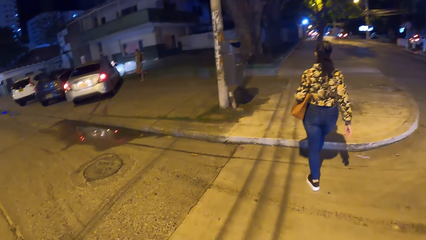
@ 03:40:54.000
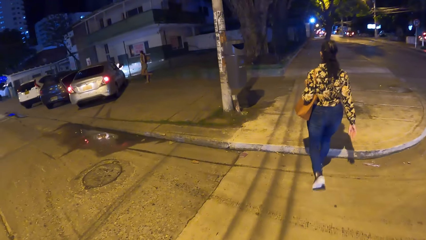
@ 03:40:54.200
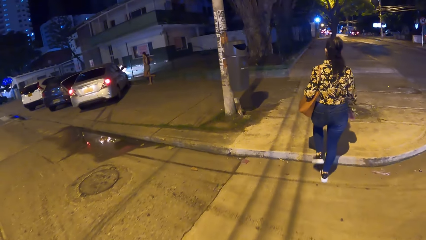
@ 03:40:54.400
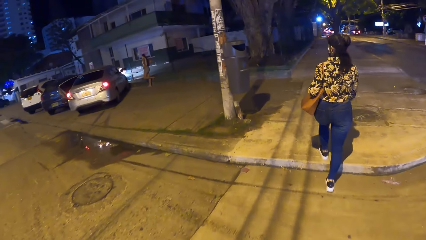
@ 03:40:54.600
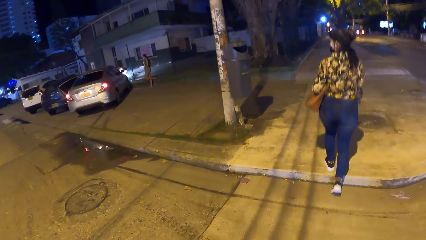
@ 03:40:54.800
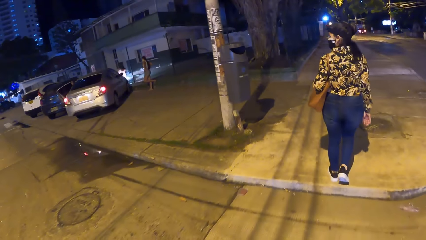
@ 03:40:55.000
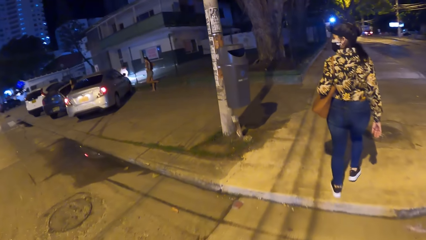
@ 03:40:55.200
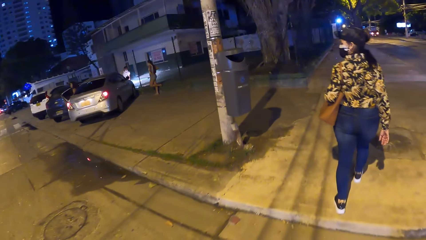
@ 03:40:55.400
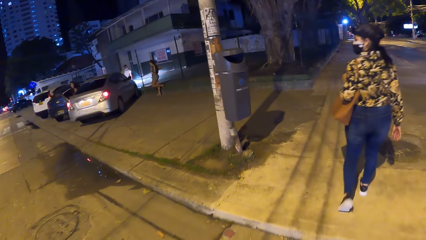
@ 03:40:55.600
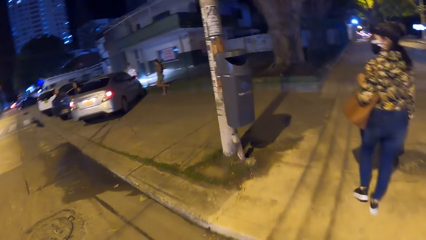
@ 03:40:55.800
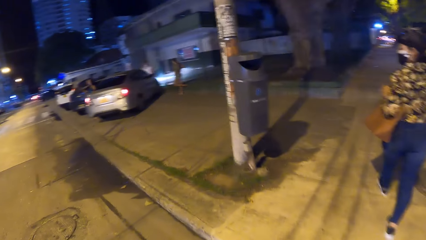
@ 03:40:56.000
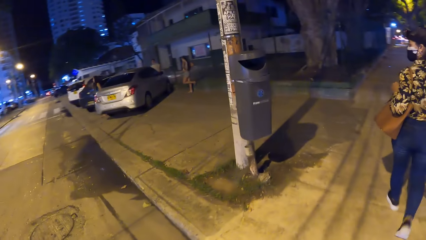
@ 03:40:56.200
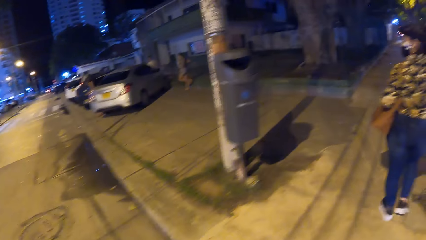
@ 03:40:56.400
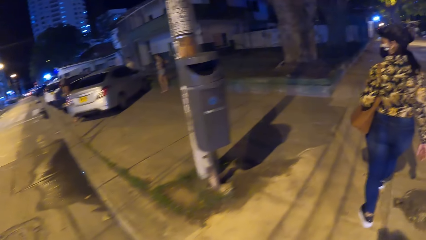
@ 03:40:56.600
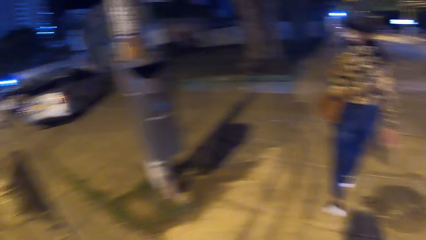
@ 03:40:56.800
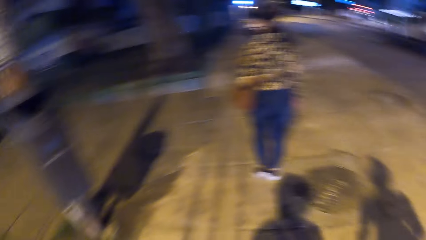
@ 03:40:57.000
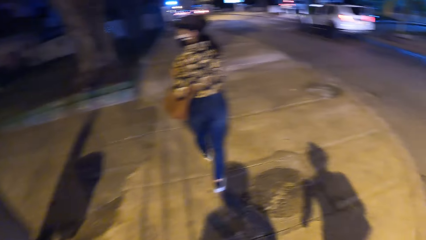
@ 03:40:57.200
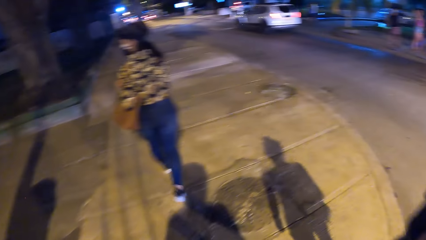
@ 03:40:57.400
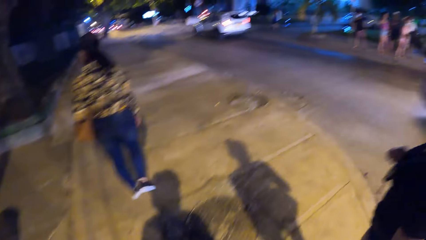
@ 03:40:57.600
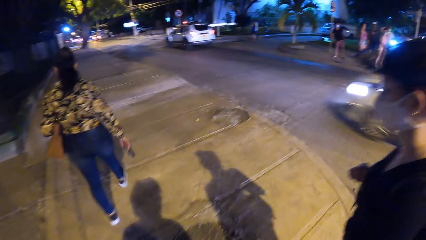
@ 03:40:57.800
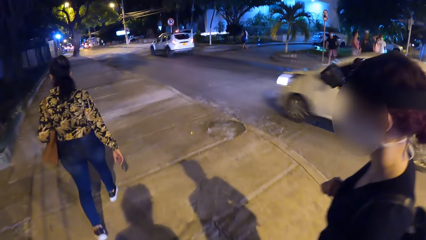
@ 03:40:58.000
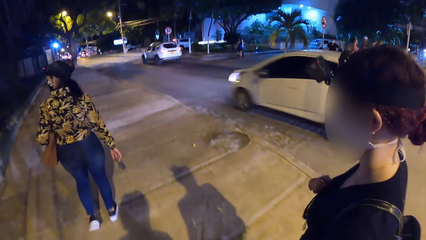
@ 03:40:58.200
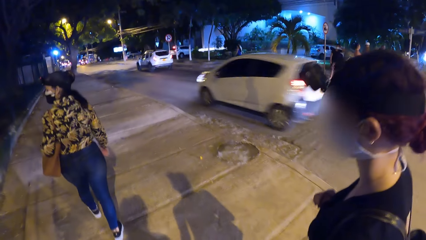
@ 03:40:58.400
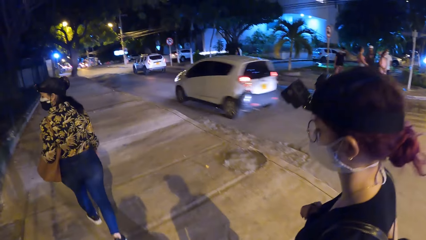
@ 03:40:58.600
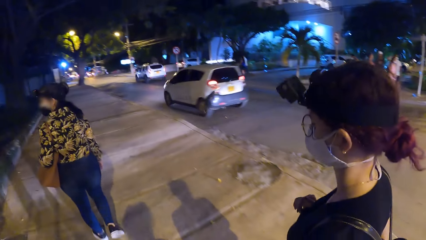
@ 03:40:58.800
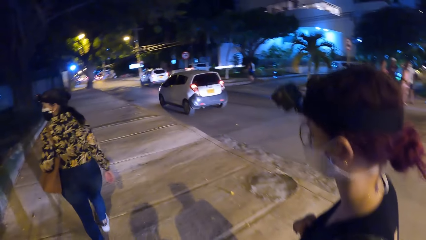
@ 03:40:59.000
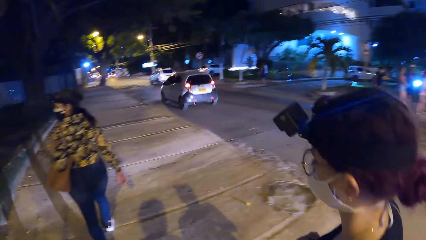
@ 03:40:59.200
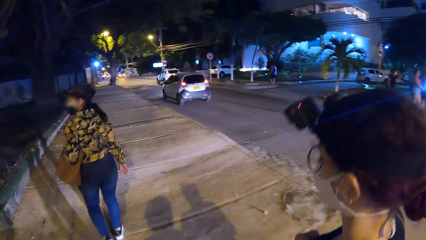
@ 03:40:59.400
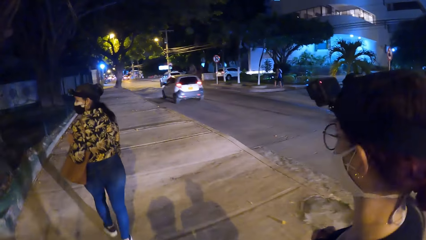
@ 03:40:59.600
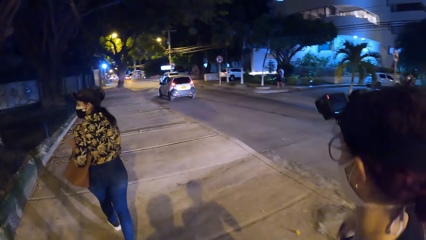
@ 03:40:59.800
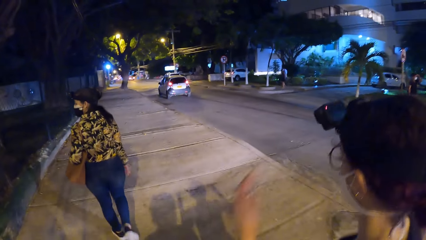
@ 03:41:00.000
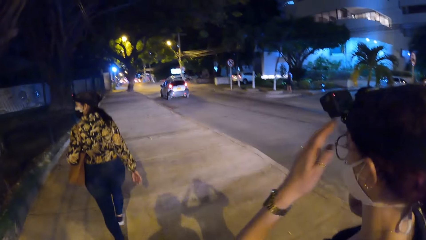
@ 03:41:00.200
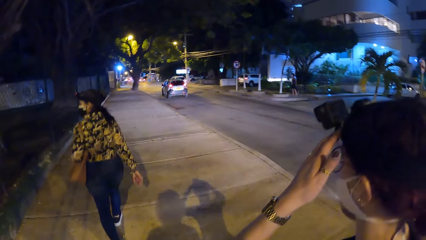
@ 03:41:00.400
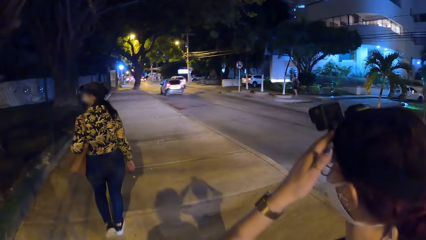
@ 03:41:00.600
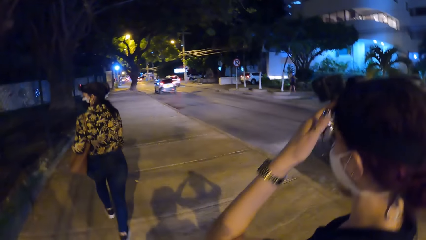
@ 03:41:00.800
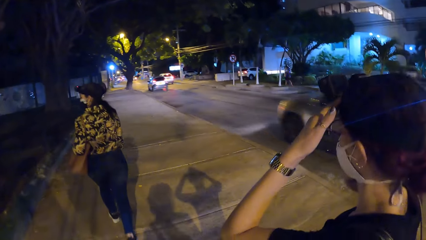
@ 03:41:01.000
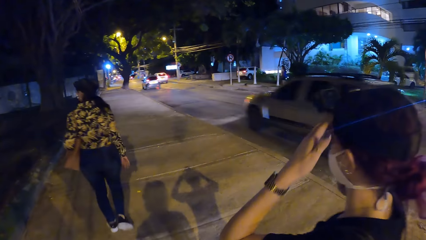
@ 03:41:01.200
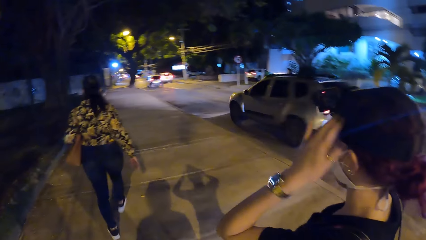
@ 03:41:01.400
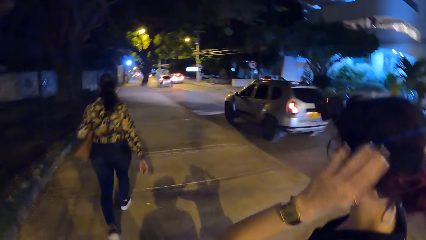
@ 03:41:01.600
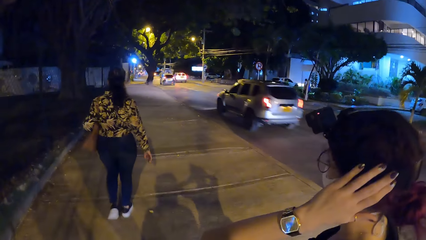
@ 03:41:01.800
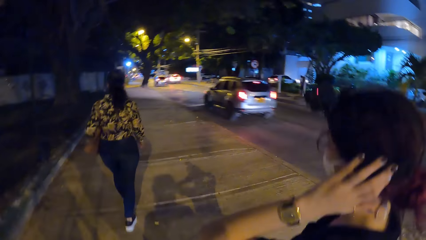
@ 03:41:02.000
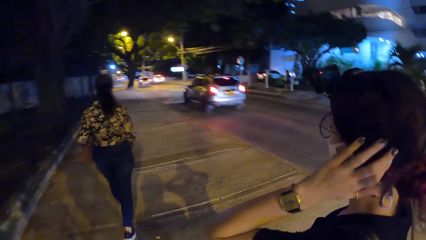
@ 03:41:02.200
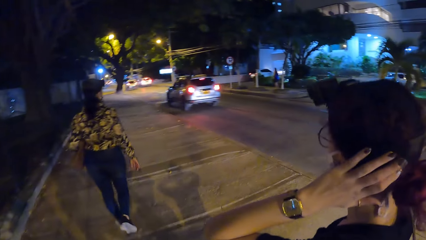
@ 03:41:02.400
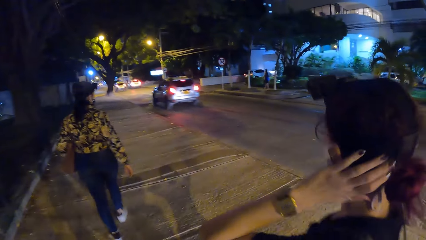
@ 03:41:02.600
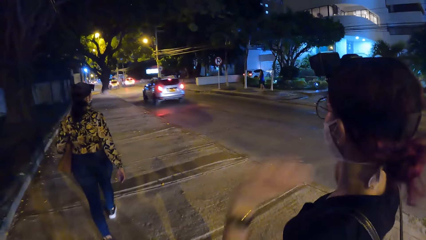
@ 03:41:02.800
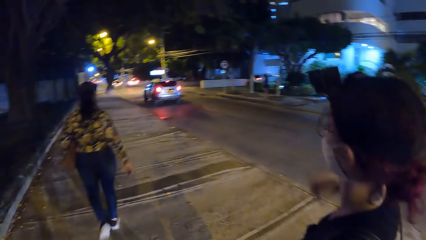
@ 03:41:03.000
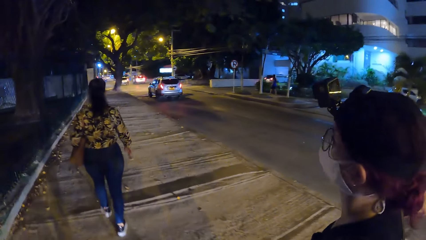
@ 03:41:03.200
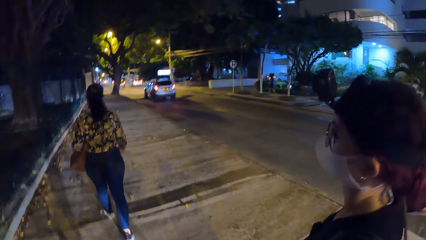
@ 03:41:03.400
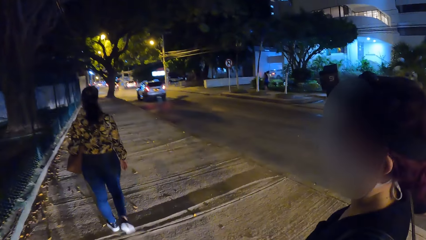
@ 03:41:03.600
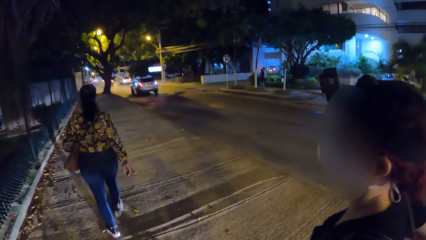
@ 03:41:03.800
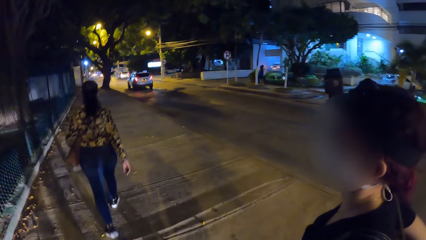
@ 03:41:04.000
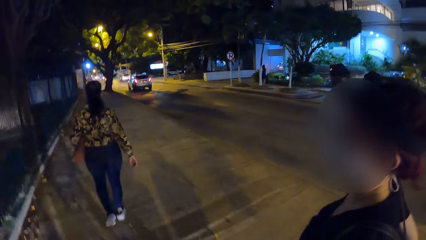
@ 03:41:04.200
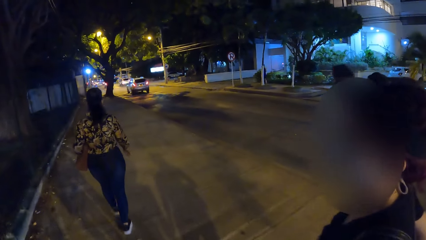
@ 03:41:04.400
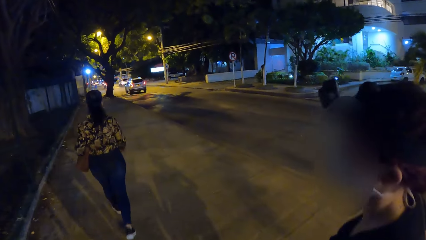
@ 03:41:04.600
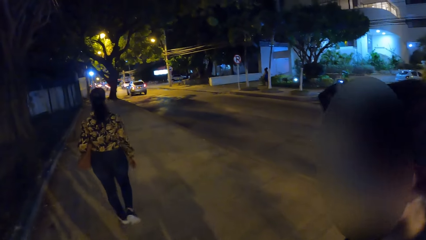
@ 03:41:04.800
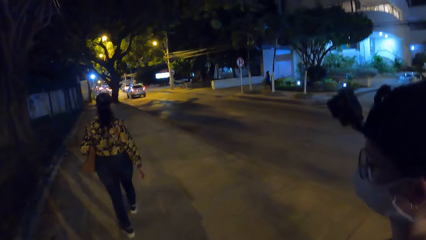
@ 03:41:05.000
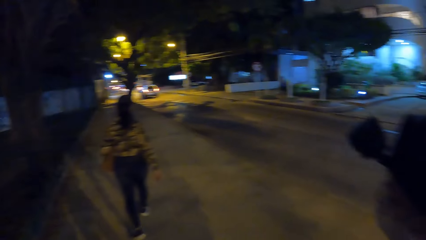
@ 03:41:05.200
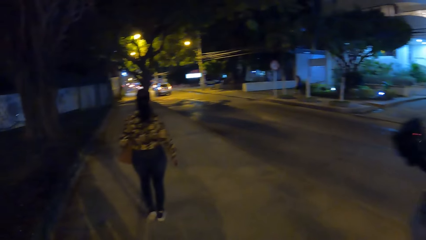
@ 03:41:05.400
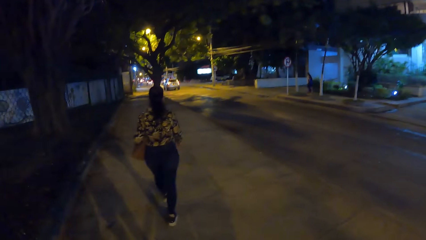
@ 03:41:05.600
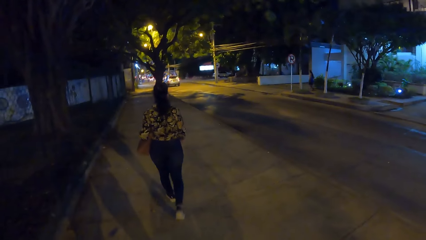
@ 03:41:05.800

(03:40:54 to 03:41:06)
The camera wearer and a woman walk on the pavement. The woman adjusts a camera on her head with her hands.

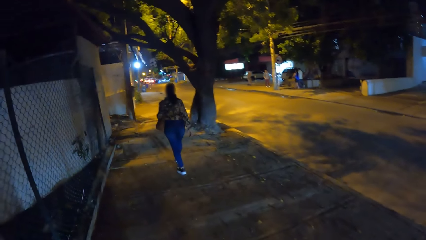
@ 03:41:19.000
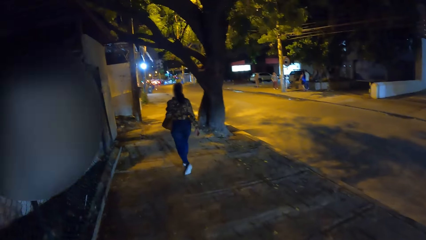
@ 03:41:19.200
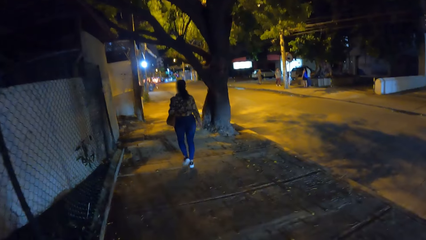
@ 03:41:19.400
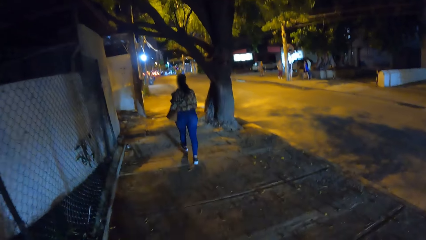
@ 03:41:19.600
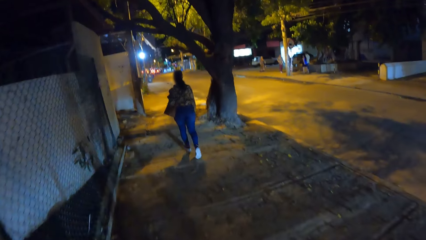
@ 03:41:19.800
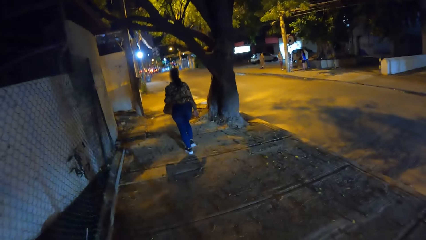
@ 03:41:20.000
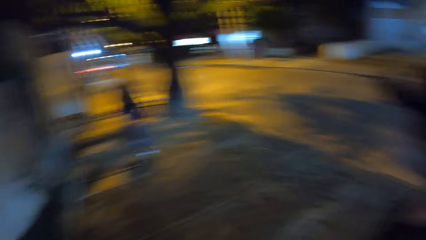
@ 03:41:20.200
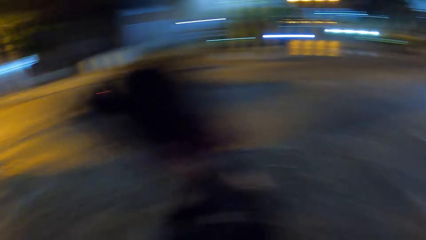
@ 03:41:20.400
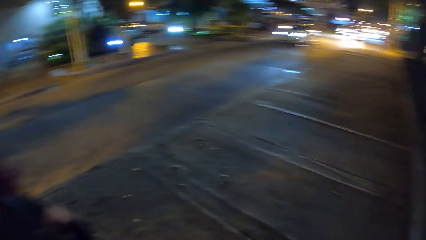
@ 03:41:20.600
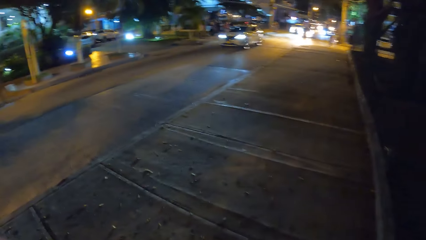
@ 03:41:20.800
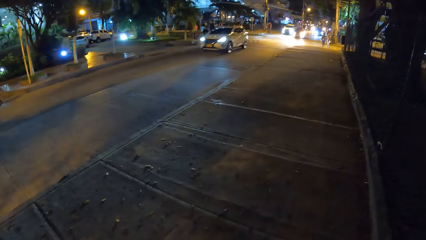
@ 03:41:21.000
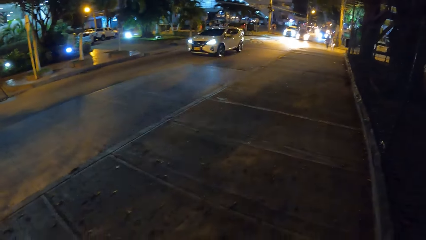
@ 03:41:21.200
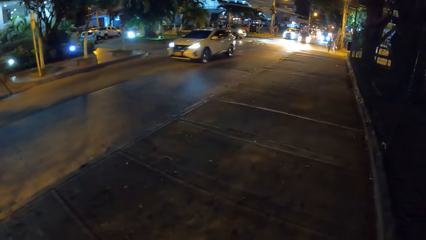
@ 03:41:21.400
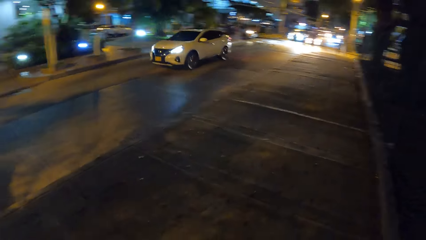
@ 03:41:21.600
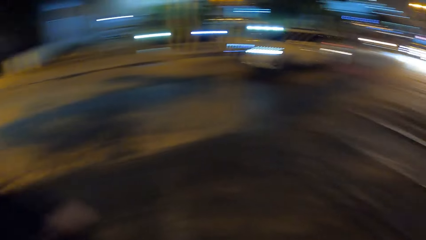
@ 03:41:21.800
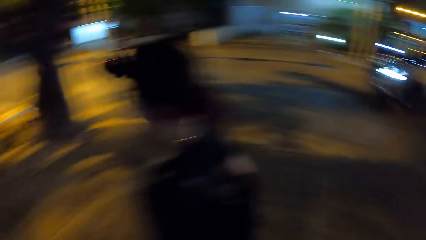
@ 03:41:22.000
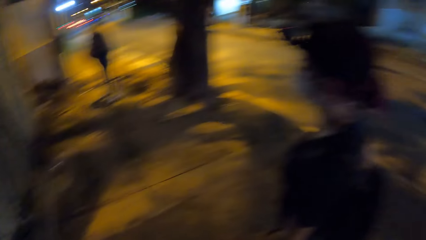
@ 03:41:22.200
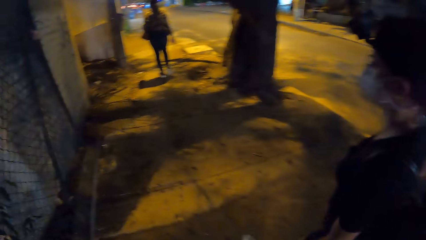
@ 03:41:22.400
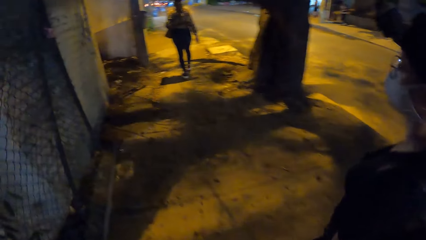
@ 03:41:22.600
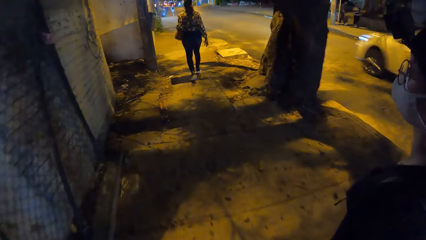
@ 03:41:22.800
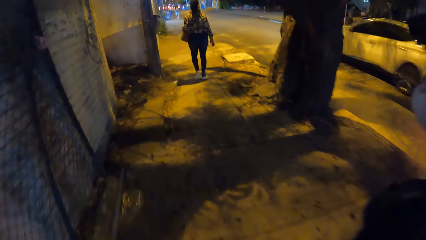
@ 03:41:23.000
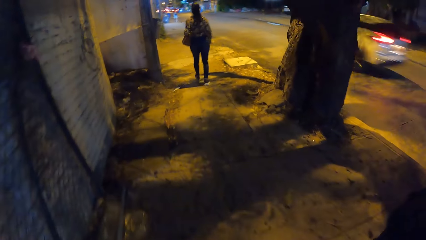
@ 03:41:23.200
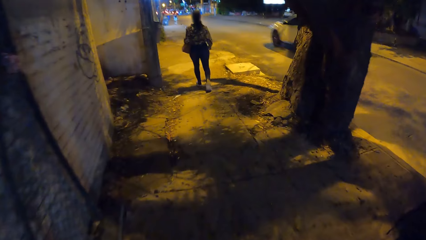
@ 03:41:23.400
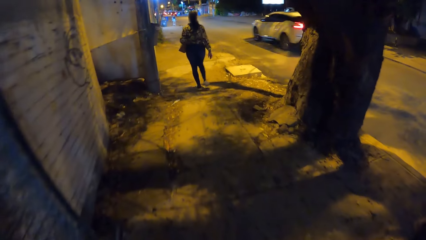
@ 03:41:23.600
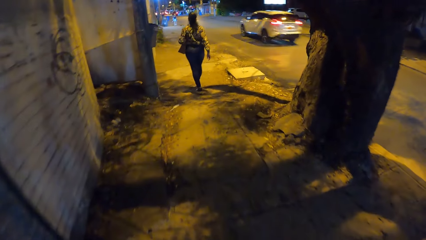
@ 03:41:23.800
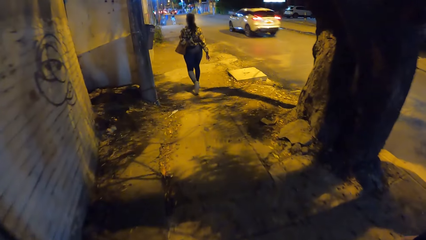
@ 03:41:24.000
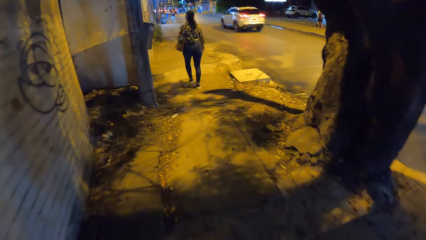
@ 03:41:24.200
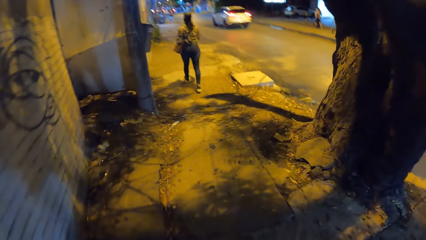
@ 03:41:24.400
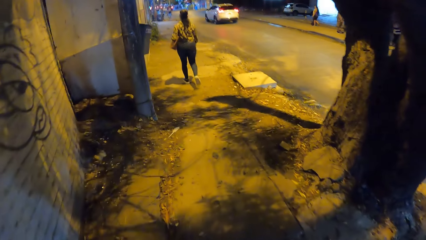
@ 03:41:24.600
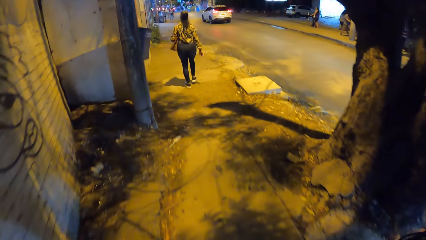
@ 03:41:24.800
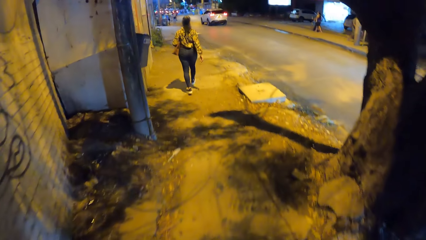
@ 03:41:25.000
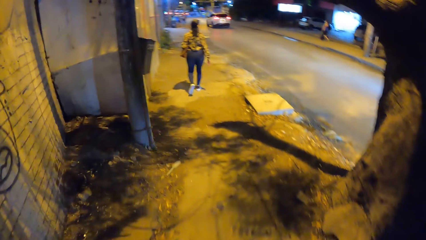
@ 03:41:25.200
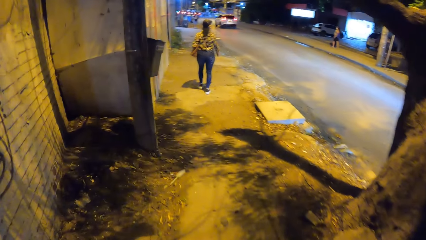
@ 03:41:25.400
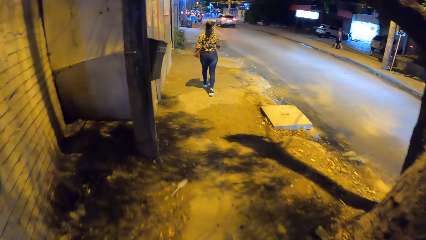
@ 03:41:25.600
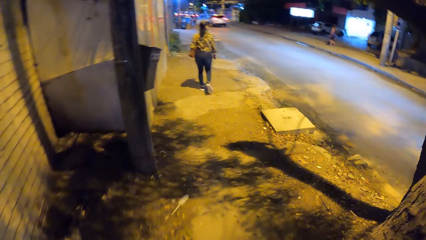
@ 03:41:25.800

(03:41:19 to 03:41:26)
The camera wearer stares around the road. They walk on the pavement.
